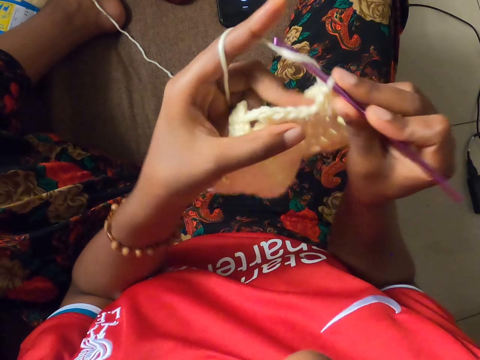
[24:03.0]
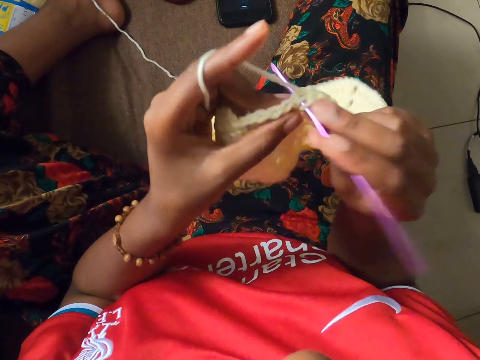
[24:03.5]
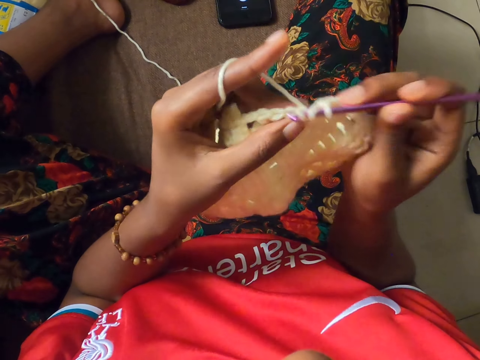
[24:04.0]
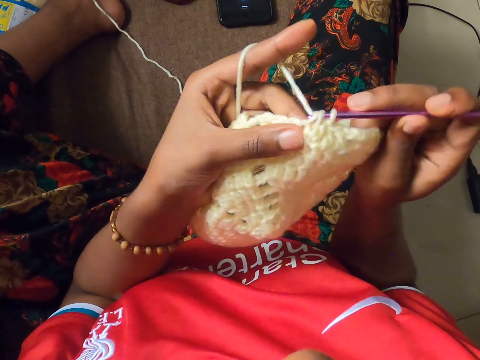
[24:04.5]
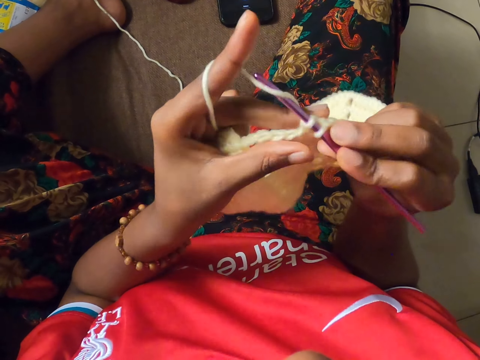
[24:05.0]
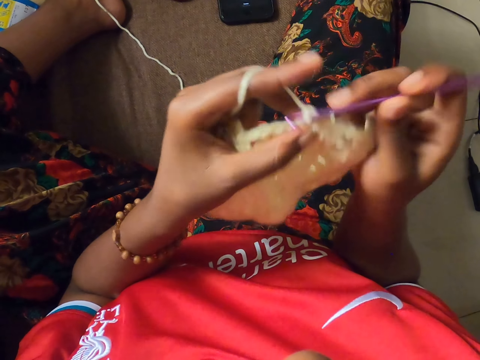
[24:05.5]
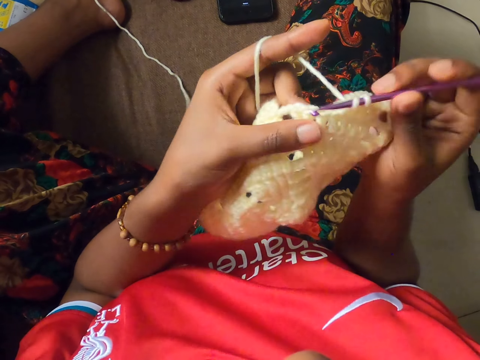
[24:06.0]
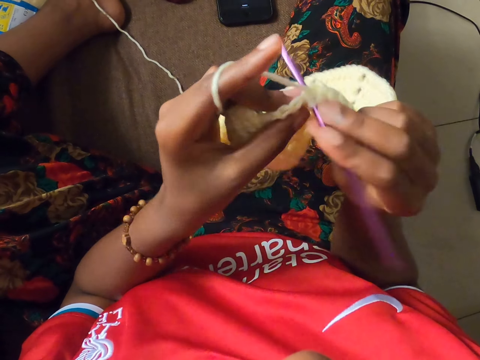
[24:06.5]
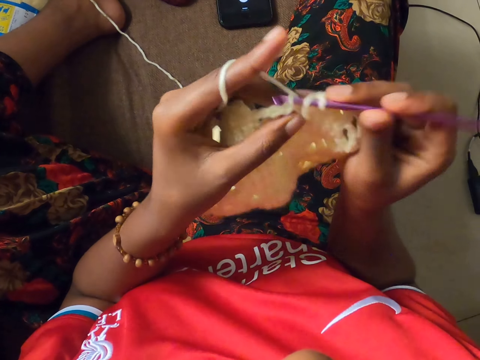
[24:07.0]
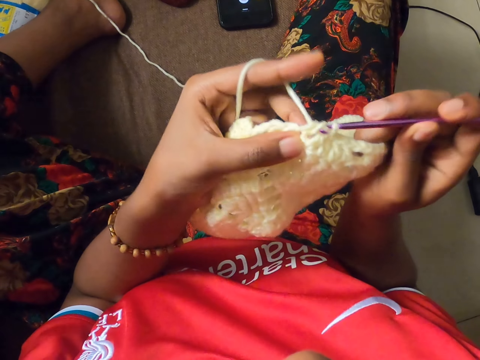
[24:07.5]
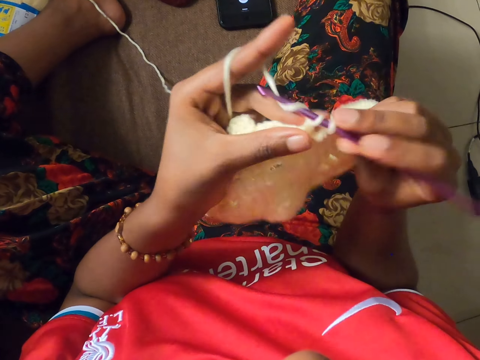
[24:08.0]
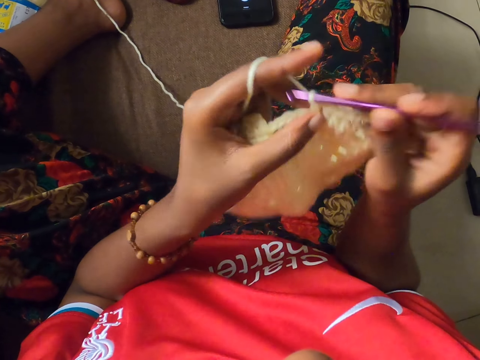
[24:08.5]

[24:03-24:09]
The camera wearer is knitting.

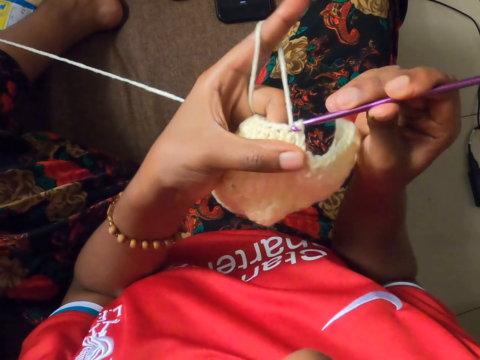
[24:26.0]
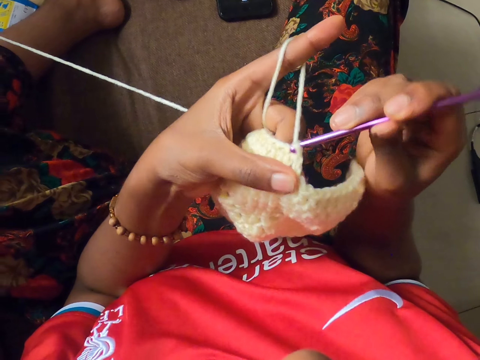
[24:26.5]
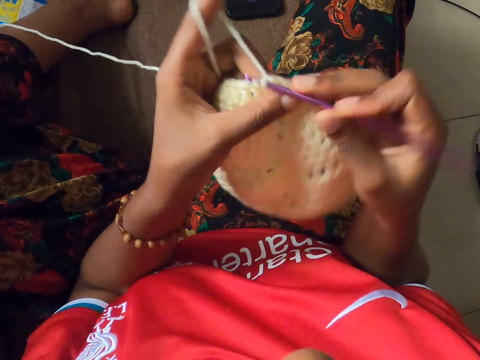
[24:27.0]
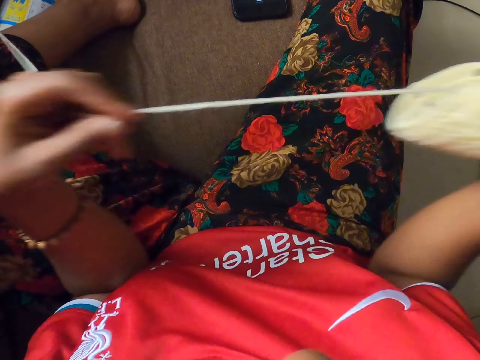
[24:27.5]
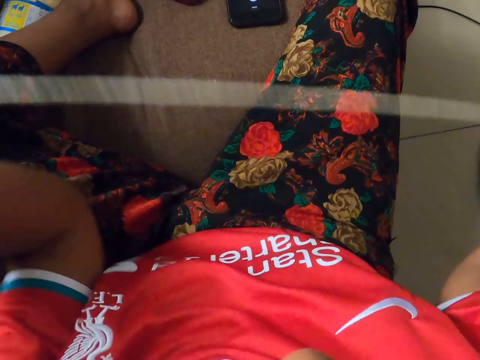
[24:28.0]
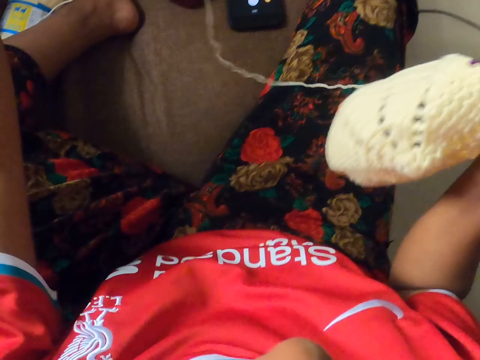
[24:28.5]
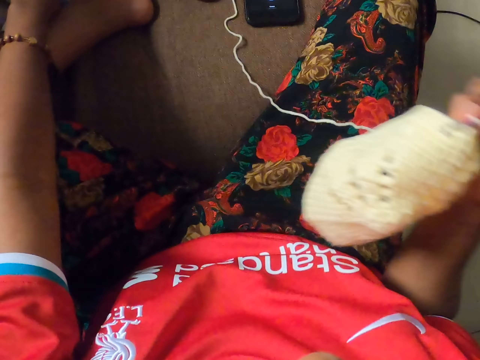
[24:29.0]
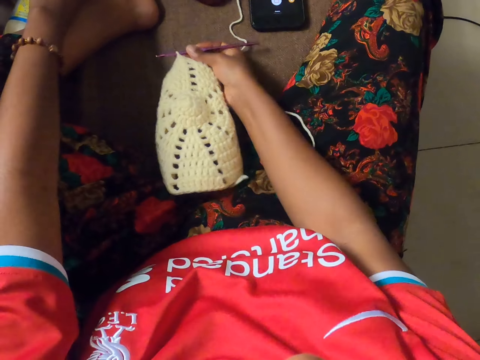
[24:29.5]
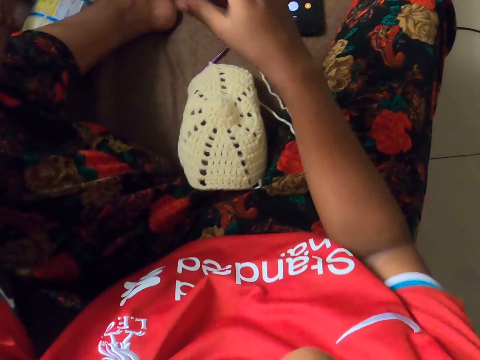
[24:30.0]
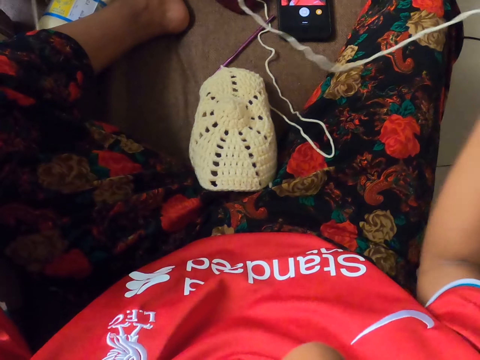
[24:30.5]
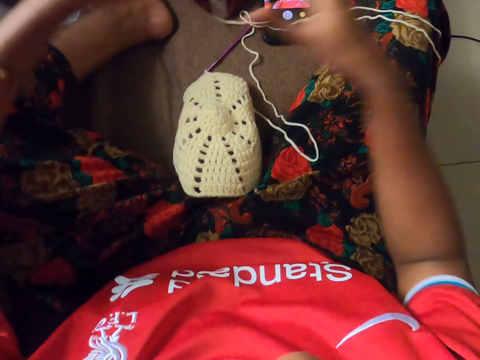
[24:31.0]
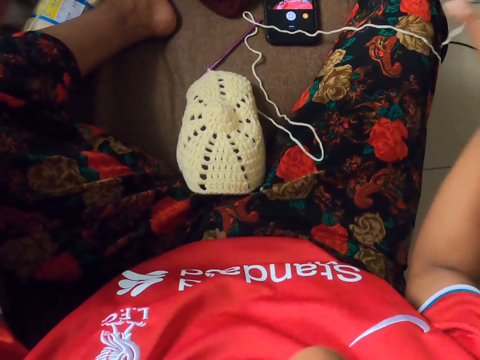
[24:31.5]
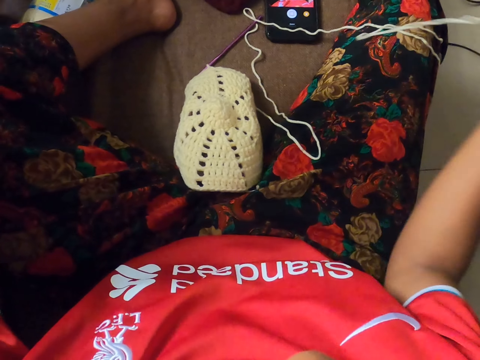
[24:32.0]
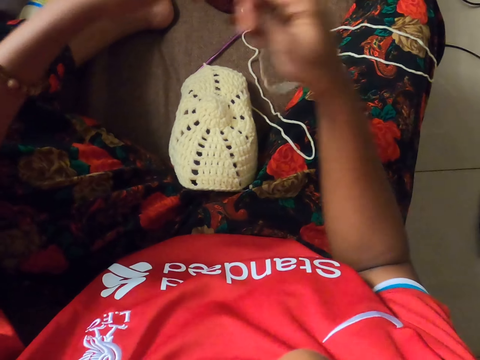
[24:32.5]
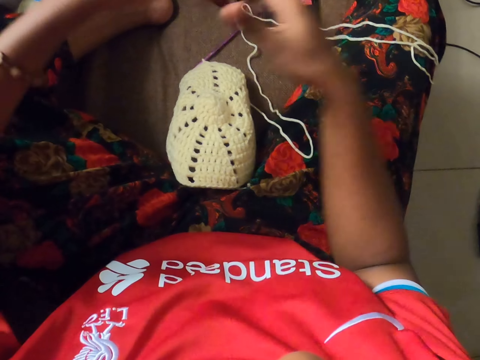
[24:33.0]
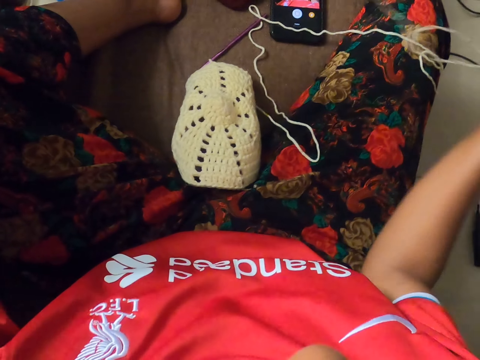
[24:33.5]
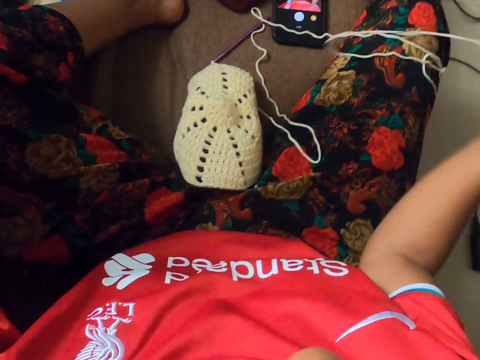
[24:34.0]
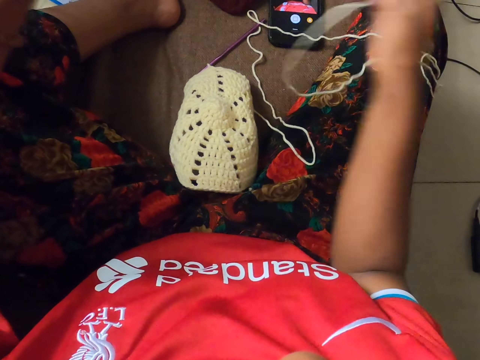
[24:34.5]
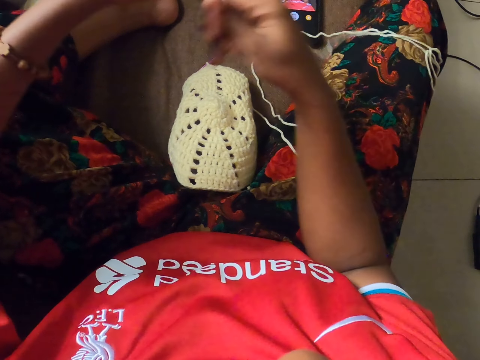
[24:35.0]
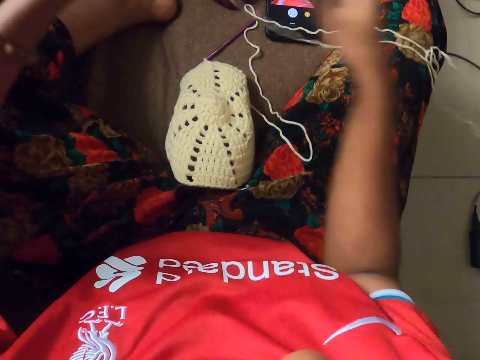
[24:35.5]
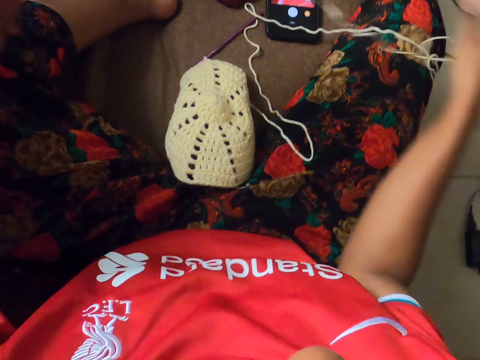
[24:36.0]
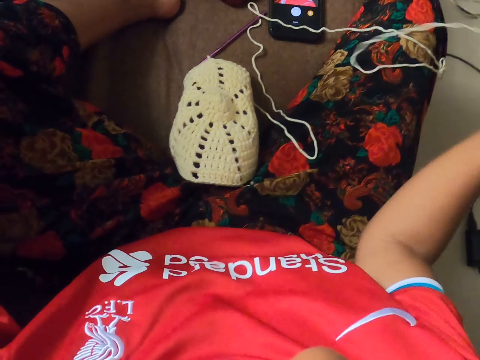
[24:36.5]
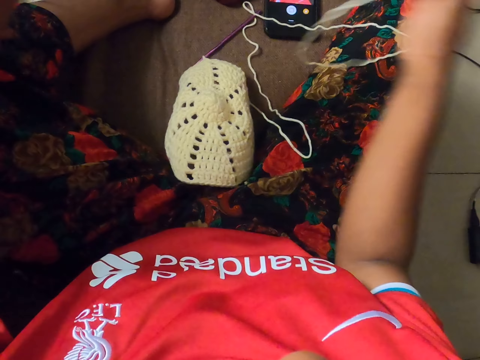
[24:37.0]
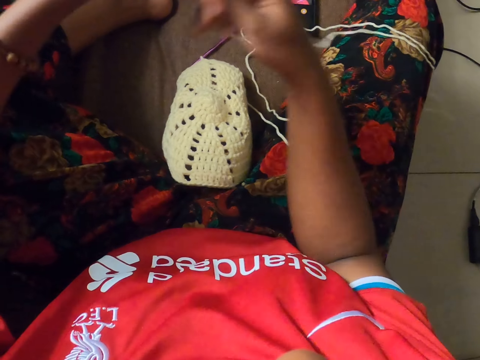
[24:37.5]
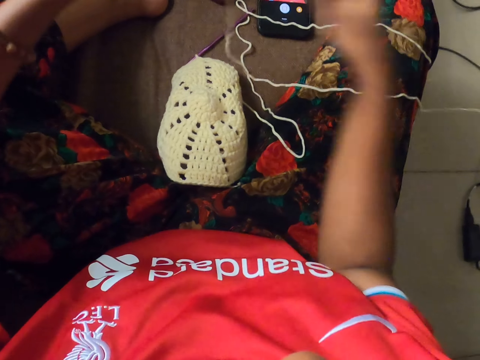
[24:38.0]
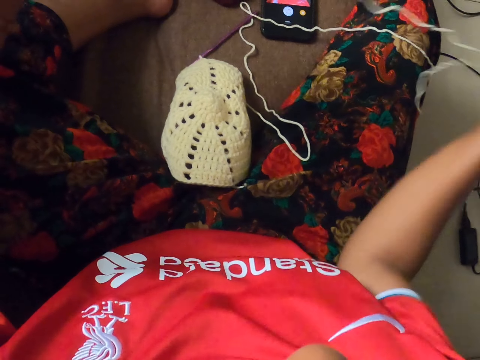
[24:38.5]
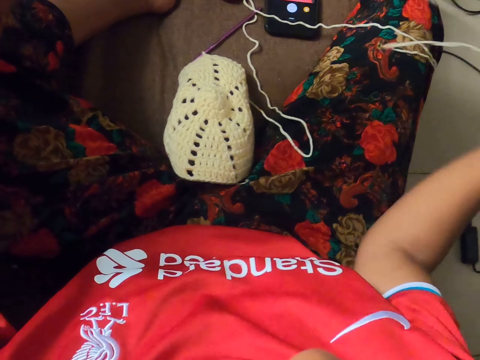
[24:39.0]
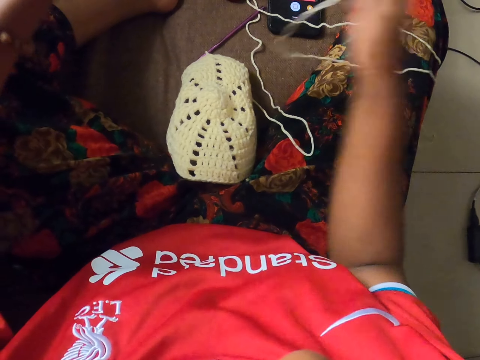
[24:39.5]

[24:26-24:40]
The camera wearer holds the crochet coaster with her right hand. She pulls the yarn with her left hand. She drops the crochet hook and the crochet coaster on the floor with her right hand. She pulls out the yarn from a bundle of yarn with both hands. She arranges the thread.

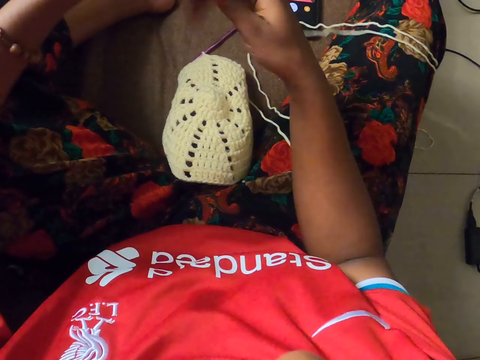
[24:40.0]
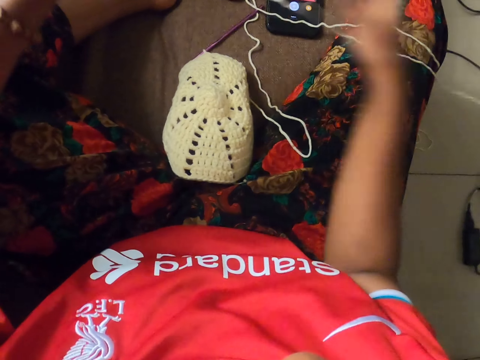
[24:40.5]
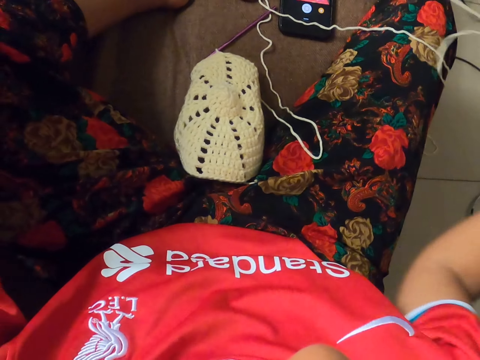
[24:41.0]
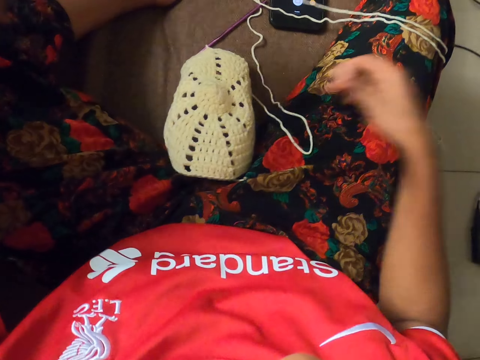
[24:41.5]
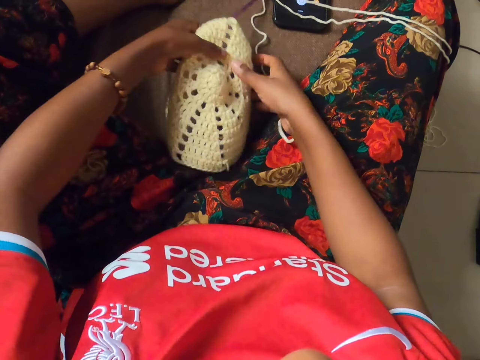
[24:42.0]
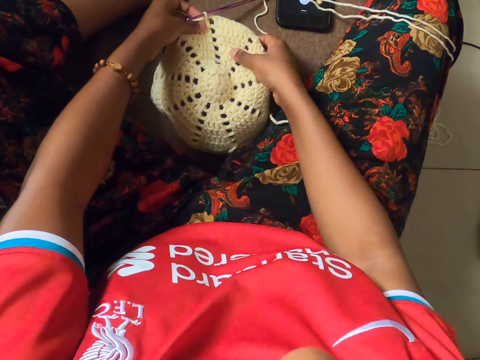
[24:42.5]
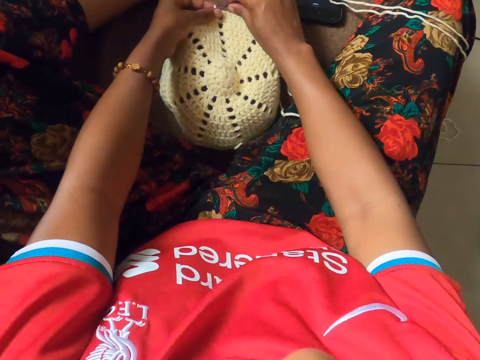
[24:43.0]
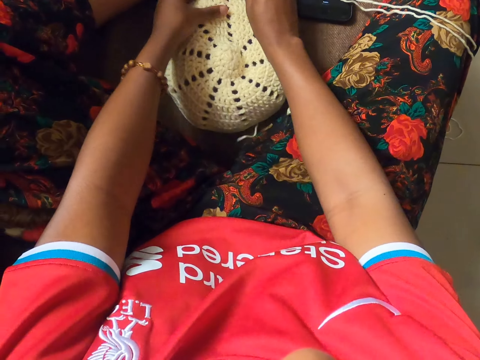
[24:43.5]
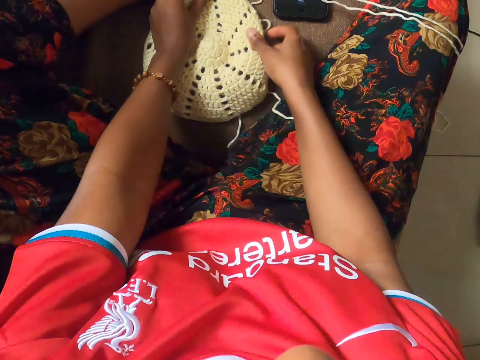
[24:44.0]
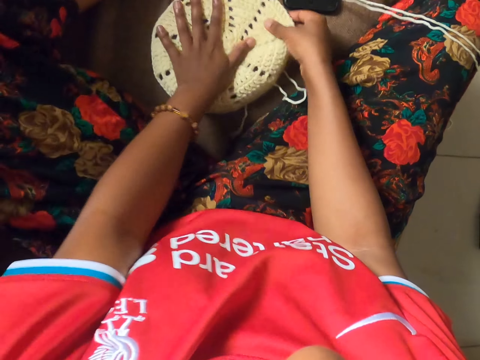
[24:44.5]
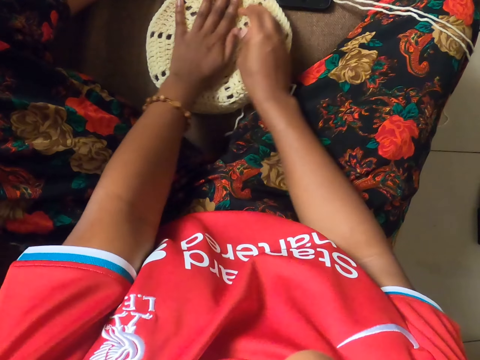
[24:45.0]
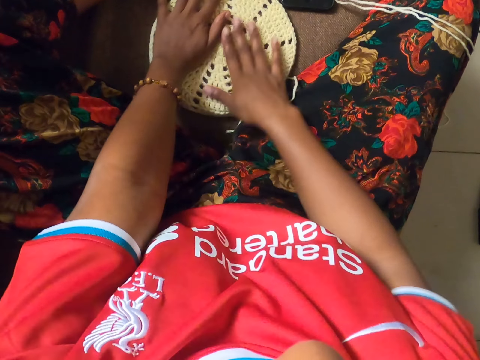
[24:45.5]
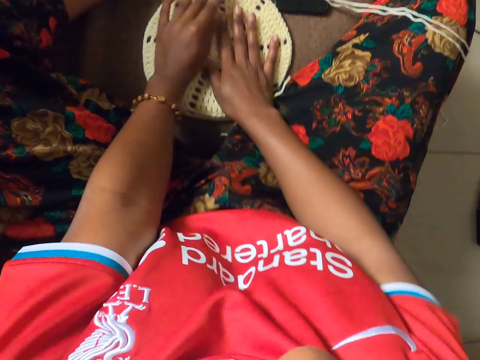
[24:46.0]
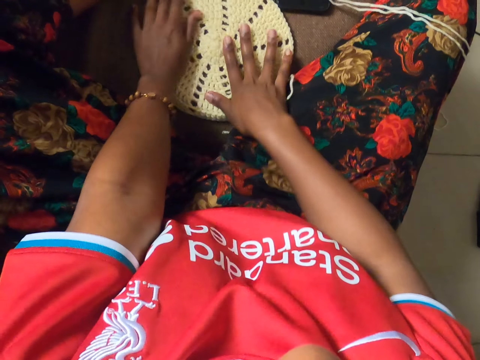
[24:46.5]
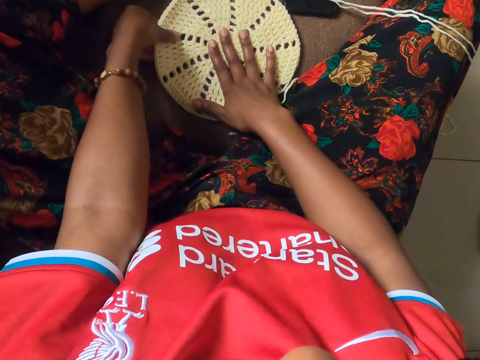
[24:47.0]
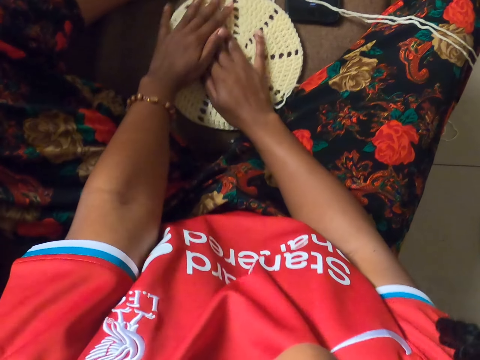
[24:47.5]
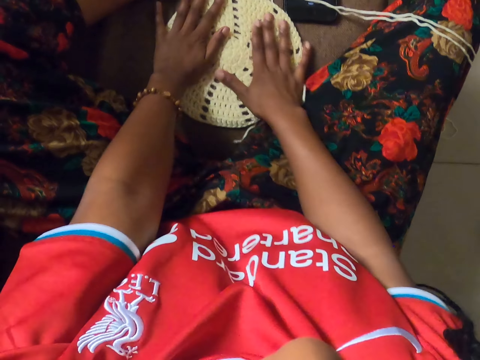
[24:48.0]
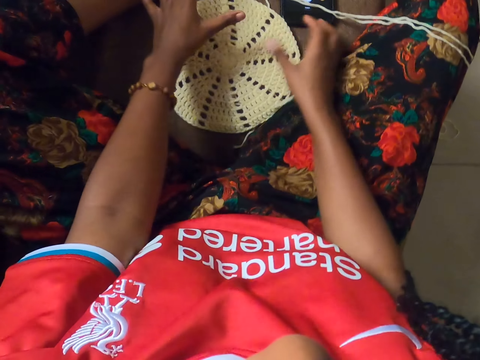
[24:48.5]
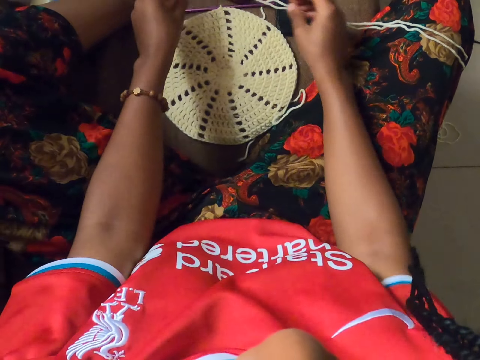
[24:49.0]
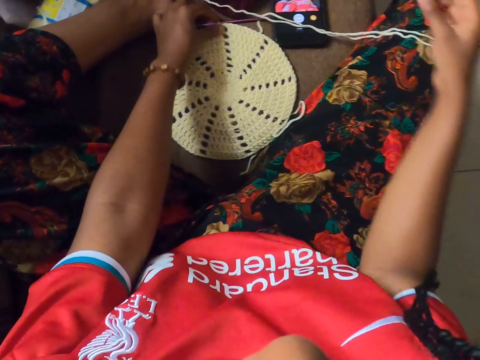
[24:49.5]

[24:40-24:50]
The camera wearer holds the crochet coaster on the floor with both hands. They straighten the crochet coaster on the floor with both hands.
